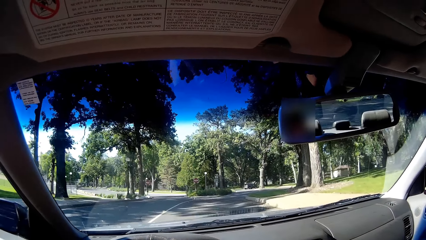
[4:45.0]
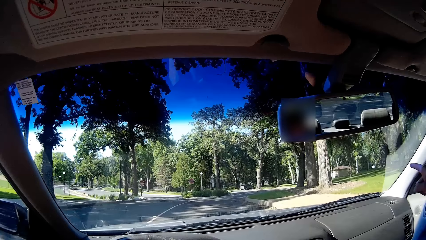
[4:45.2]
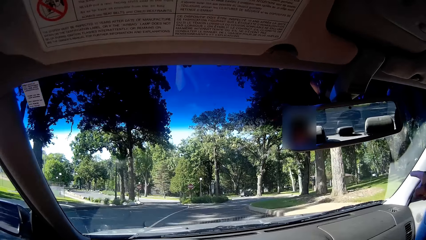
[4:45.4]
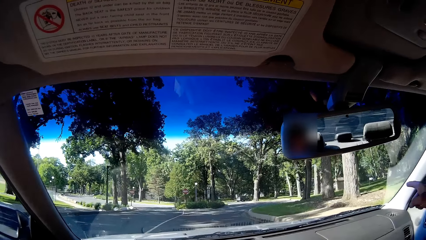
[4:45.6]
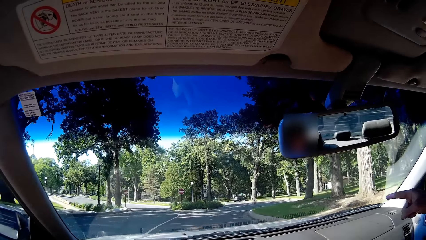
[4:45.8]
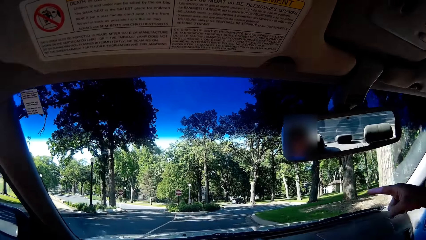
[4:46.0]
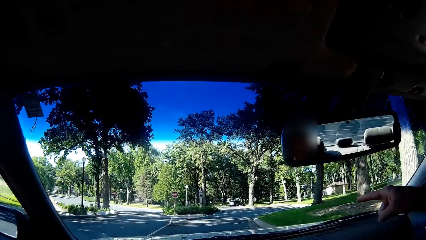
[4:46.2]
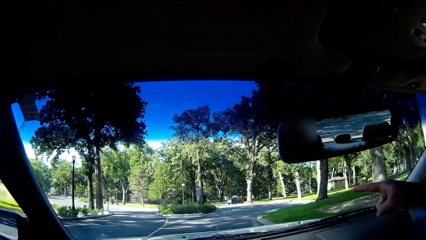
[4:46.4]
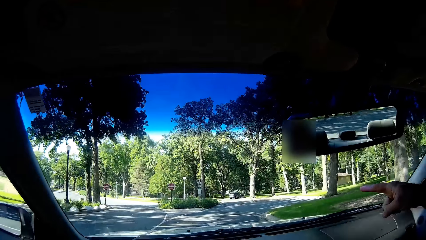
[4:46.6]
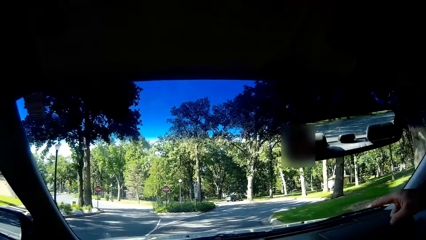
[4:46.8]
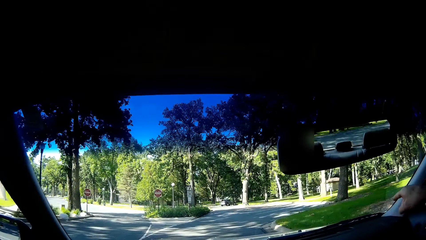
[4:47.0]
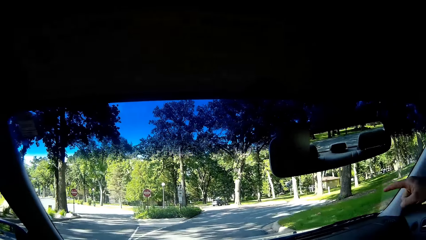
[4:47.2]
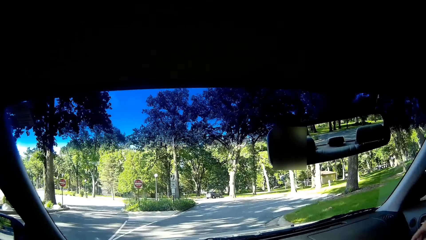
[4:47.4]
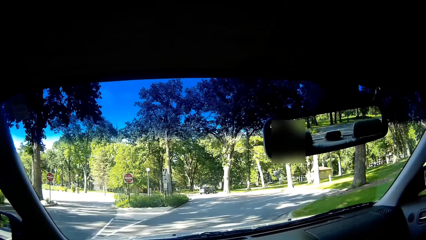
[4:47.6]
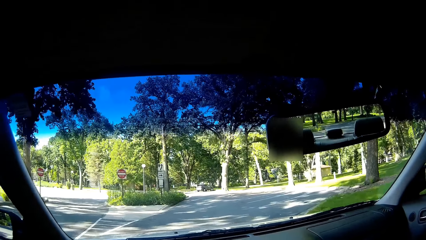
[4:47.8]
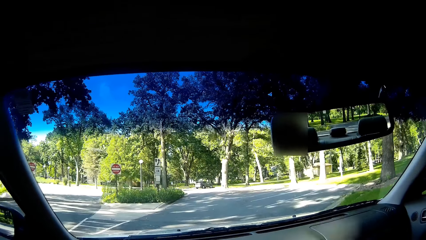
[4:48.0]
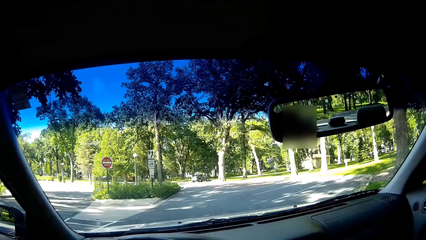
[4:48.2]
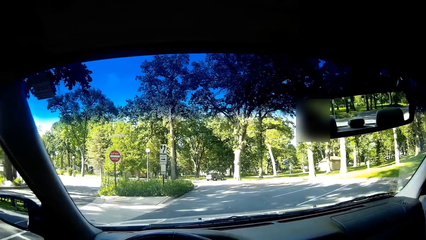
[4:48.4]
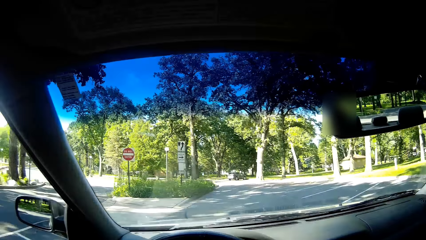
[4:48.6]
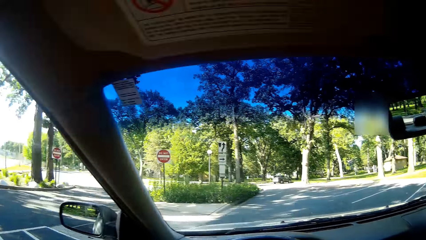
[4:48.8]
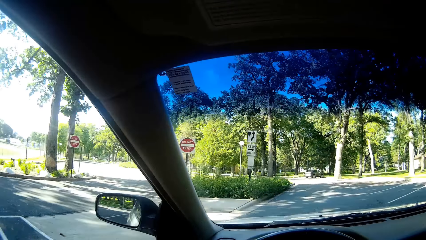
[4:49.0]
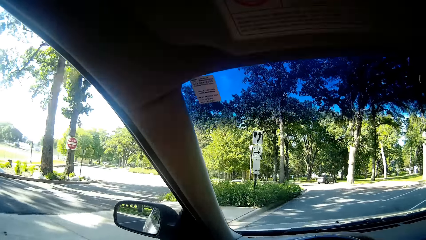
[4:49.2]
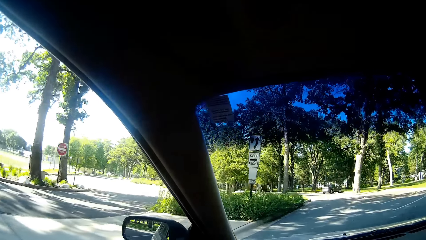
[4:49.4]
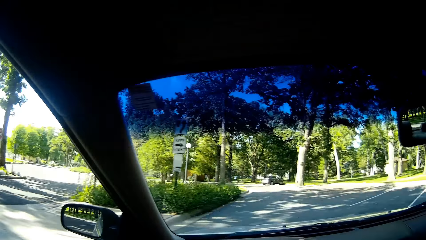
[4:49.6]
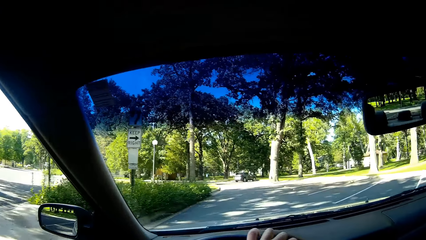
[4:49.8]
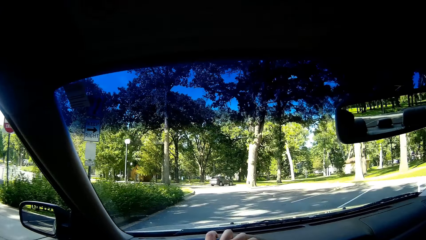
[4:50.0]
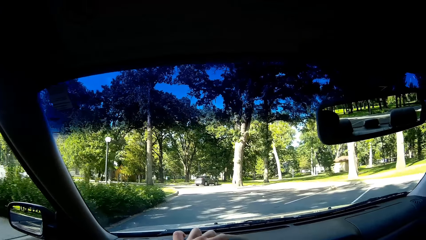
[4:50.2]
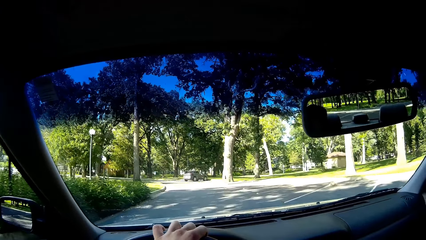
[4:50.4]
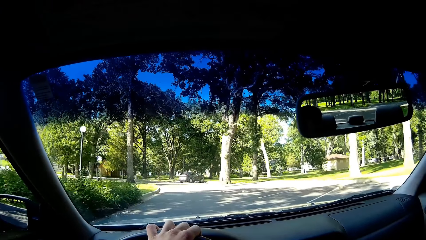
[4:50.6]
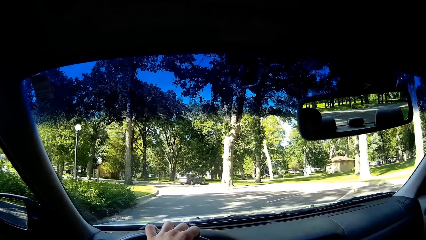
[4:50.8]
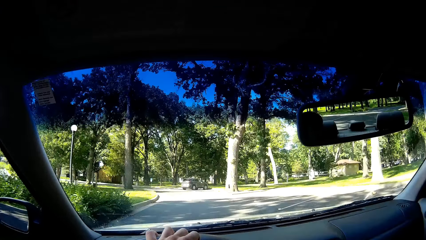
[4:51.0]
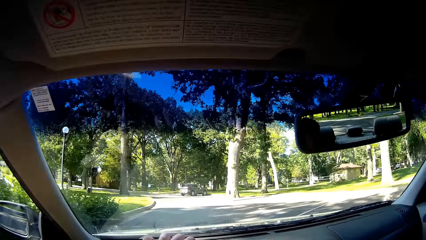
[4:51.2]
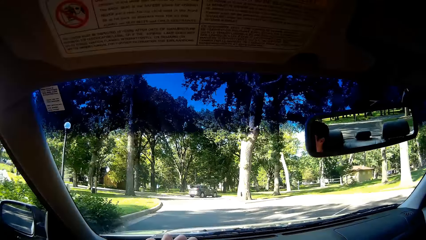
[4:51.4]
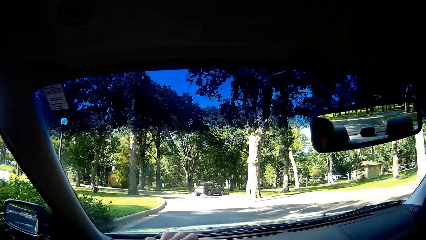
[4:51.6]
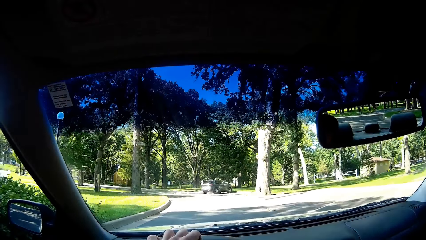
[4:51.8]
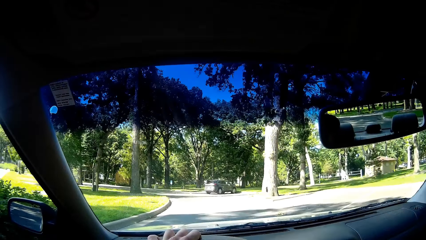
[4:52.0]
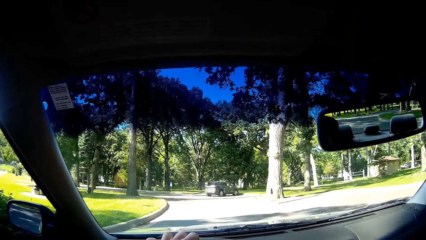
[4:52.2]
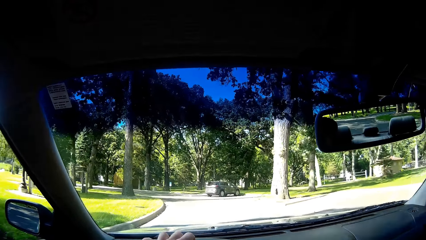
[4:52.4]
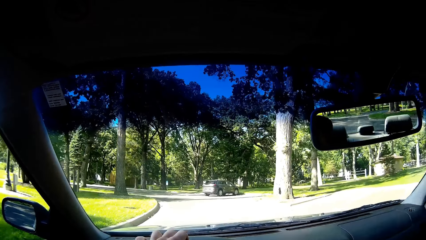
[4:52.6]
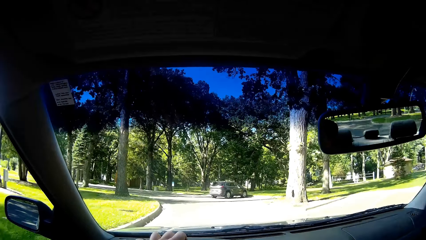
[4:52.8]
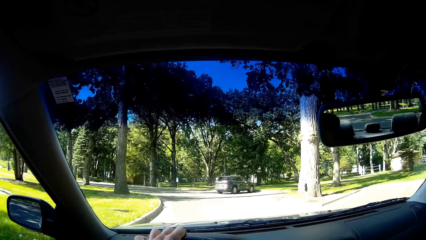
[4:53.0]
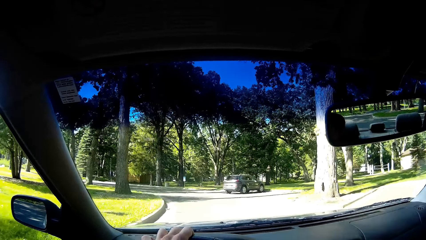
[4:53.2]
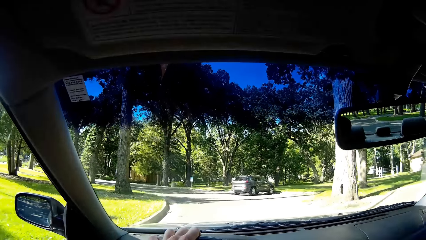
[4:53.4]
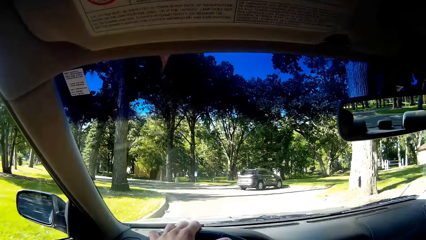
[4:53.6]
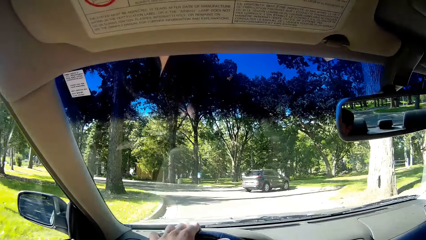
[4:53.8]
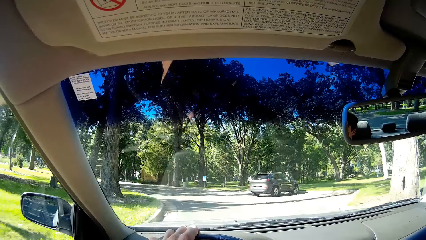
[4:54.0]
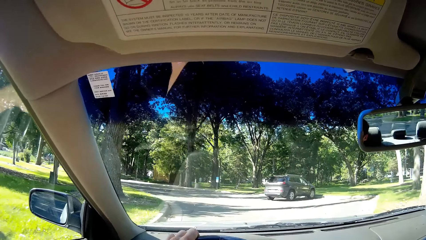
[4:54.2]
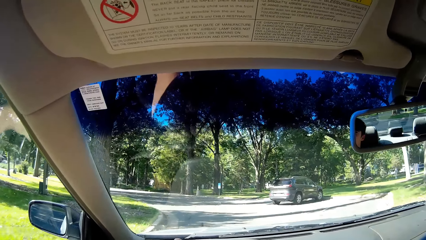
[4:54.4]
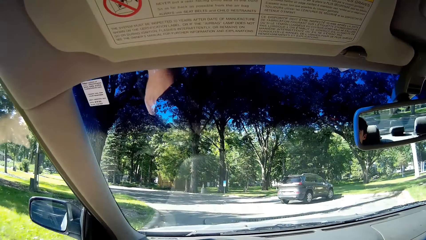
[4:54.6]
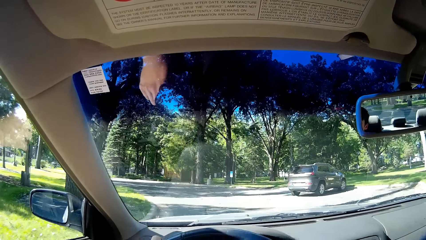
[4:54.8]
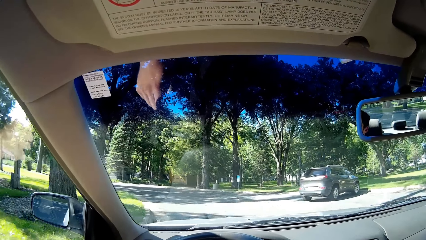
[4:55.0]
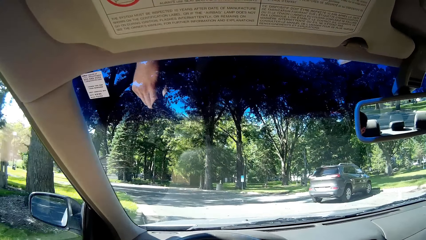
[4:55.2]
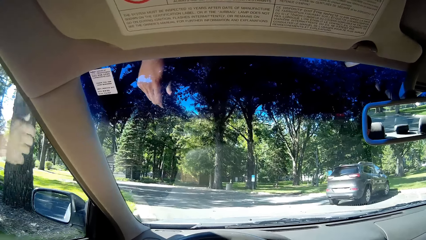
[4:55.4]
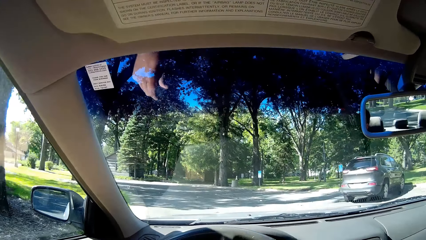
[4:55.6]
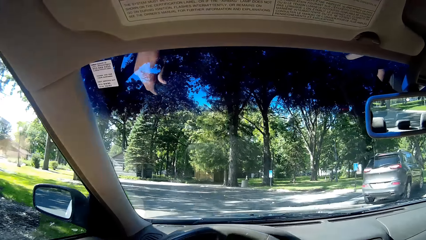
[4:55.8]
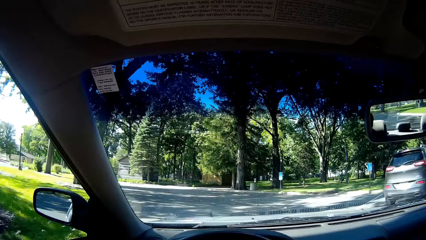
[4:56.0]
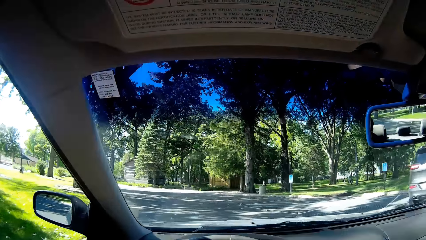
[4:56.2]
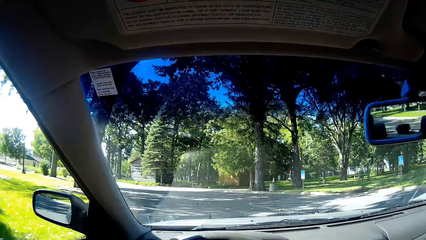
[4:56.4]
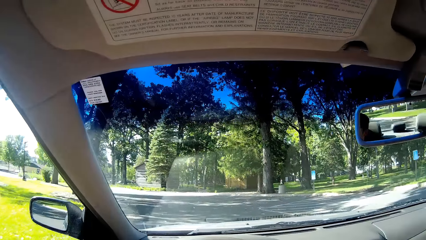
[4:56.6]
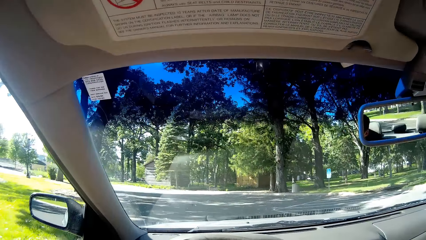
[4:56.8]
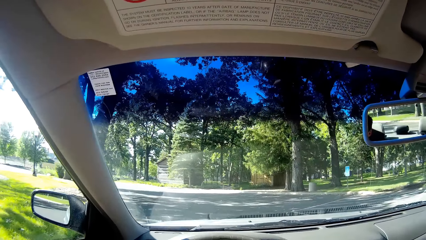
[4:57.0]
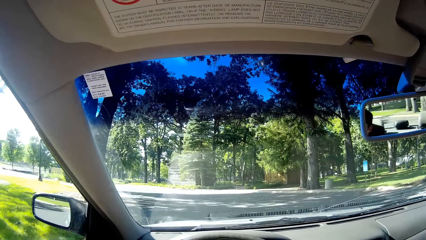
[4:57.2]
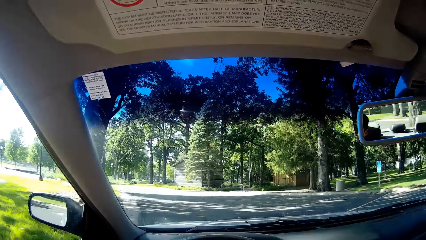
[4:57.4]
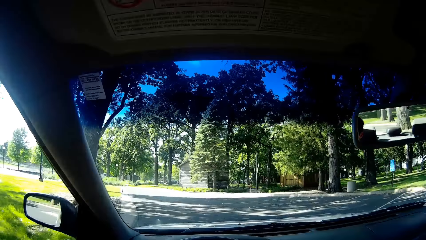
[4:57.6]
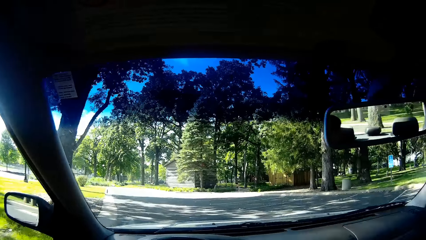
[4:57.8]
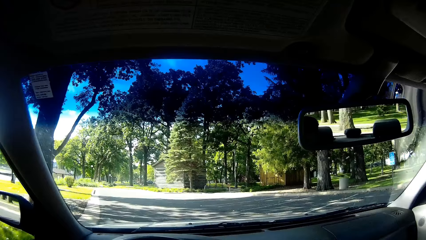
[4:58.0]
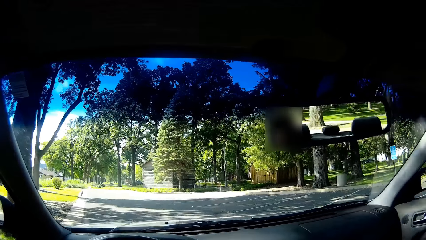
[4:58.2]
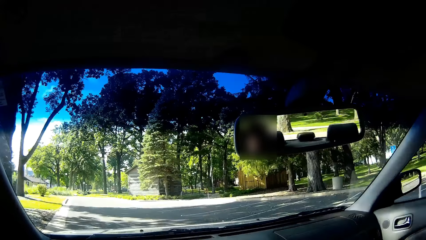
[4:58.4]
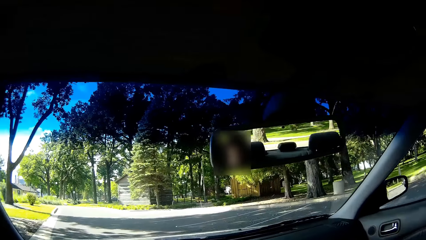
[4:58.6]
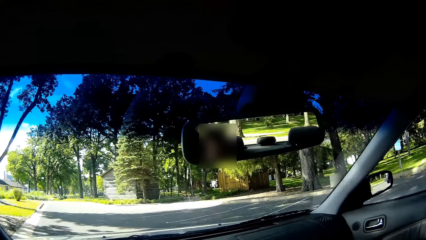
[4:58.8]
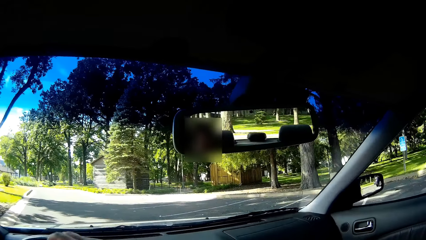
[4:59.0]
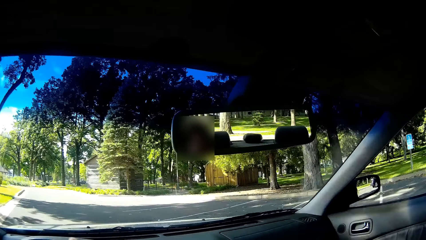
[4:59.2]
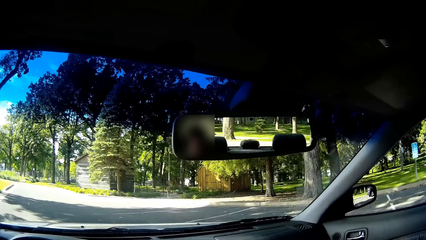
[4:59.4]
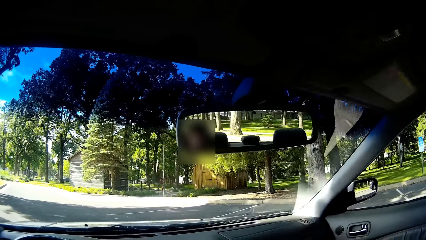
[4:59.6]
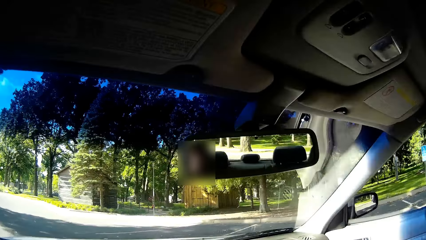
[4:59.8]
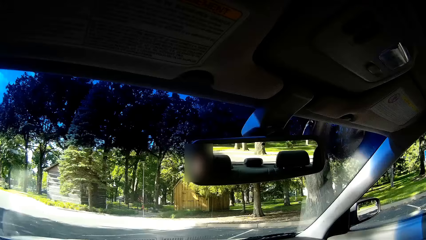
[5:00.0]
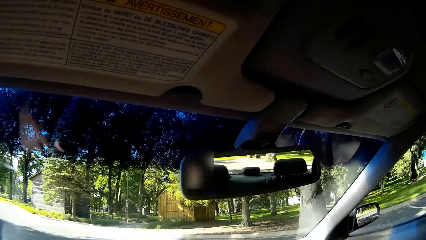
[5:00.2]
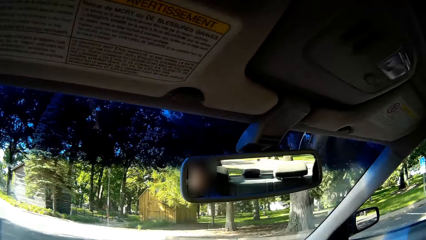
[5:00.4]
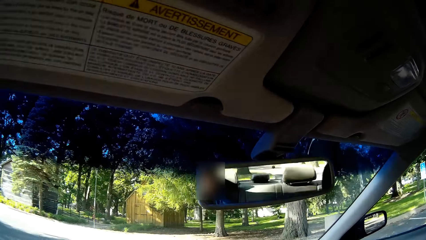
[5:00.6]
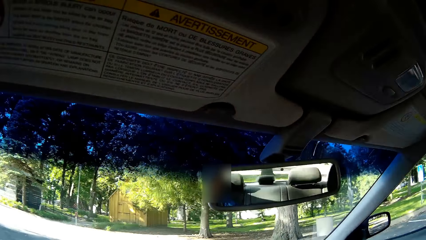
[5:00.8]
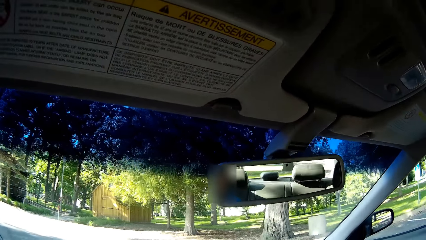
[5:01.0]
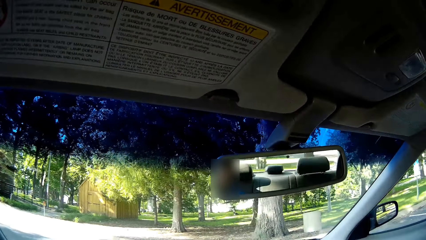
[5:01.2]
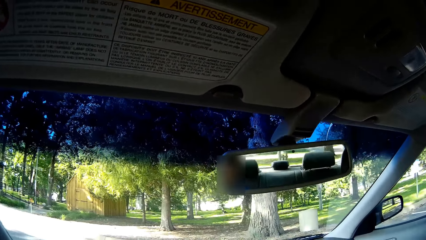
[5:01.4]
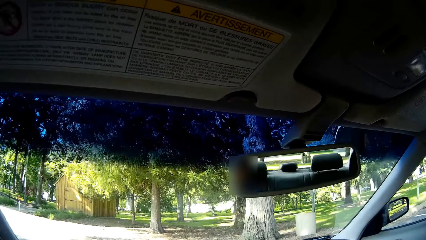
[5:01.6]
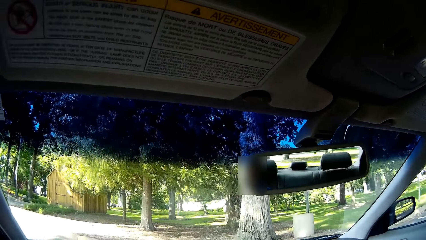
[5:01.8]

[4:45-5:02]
The camera wearer raises a finger. The man points to a direction in the car. The camera wearer drops the finger. They drive. They discuss with the man in the car. They turn leftwards.
